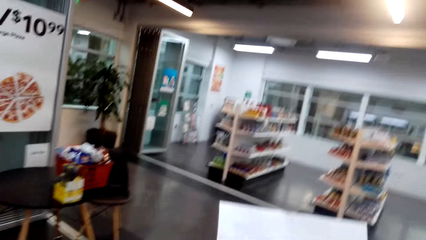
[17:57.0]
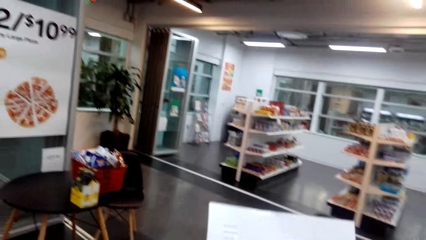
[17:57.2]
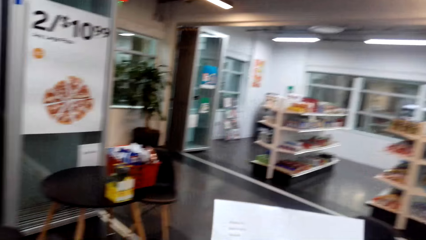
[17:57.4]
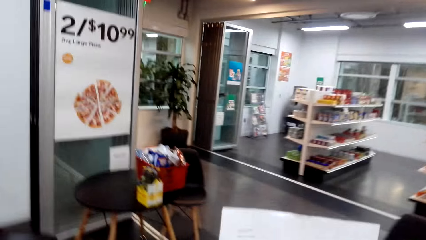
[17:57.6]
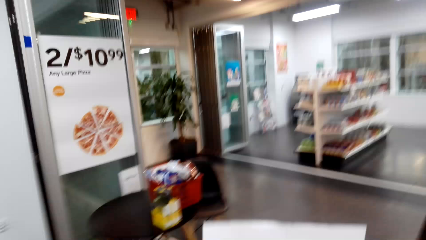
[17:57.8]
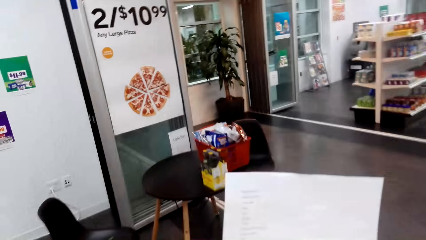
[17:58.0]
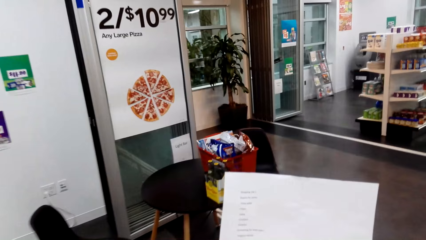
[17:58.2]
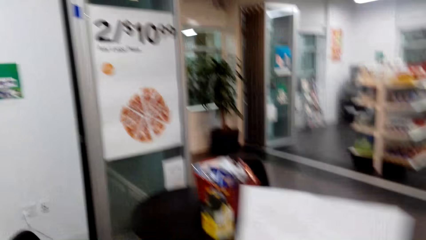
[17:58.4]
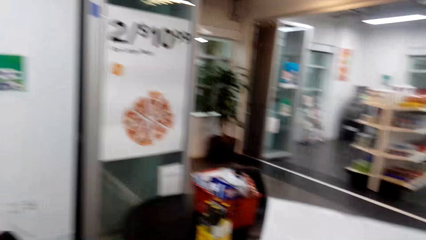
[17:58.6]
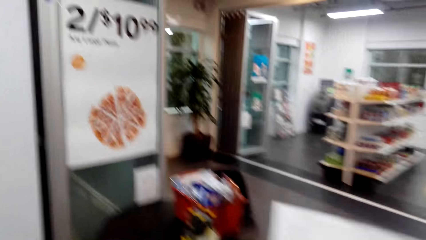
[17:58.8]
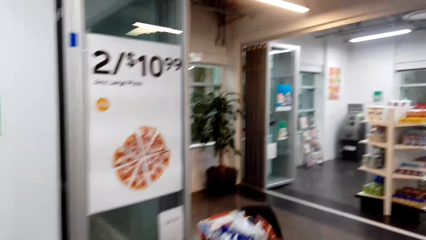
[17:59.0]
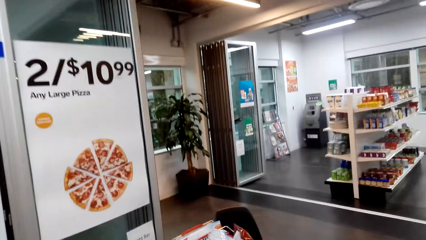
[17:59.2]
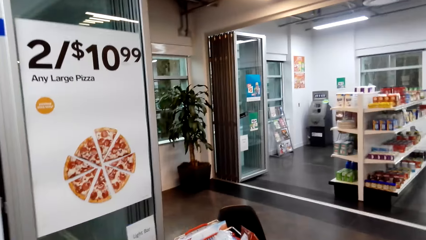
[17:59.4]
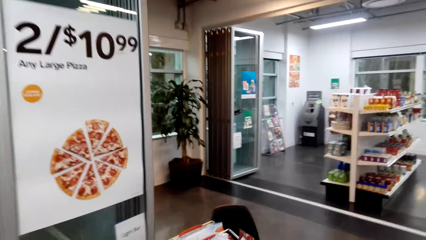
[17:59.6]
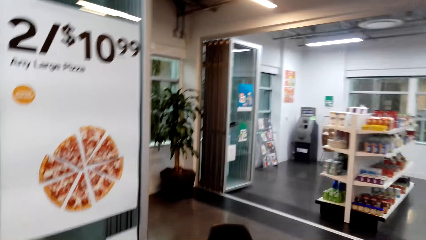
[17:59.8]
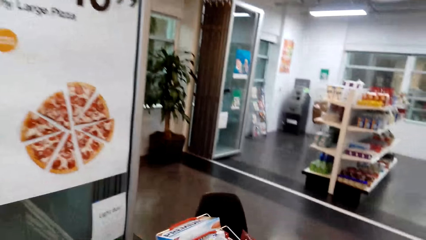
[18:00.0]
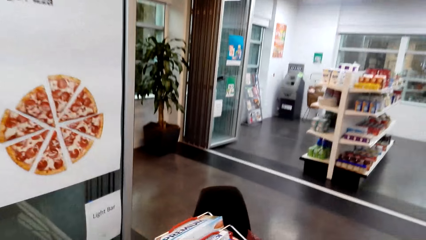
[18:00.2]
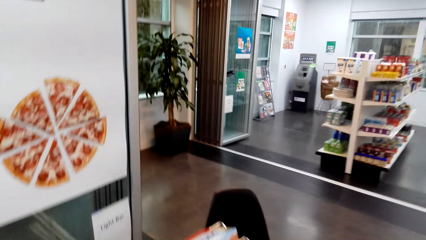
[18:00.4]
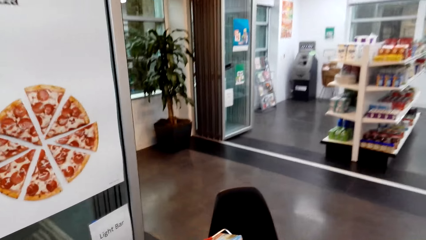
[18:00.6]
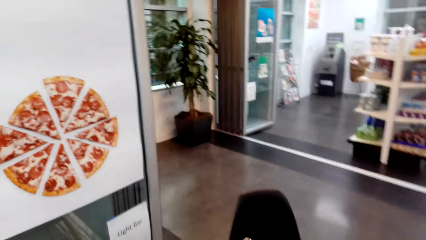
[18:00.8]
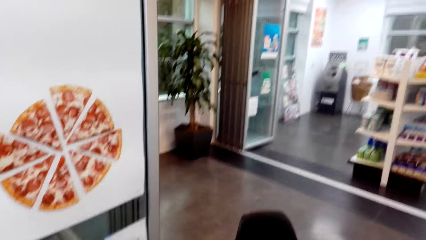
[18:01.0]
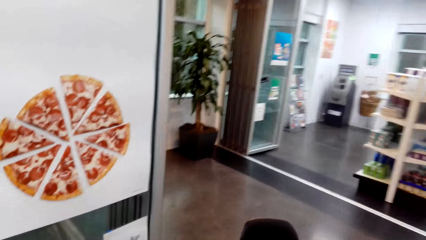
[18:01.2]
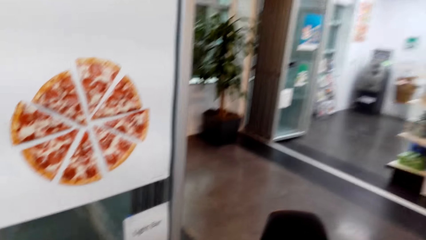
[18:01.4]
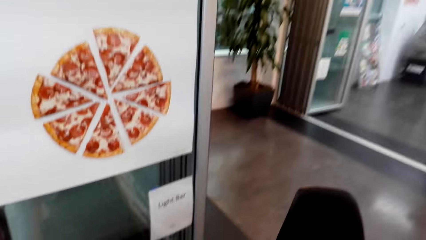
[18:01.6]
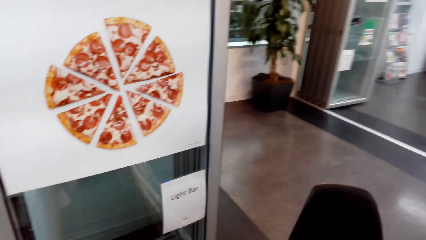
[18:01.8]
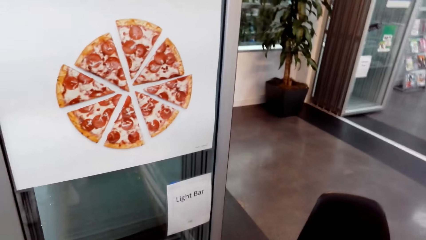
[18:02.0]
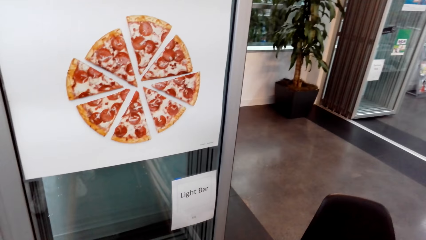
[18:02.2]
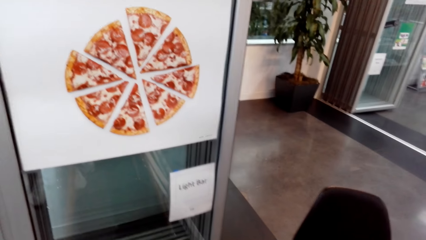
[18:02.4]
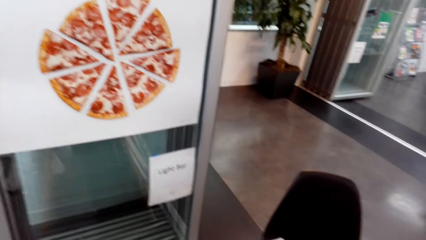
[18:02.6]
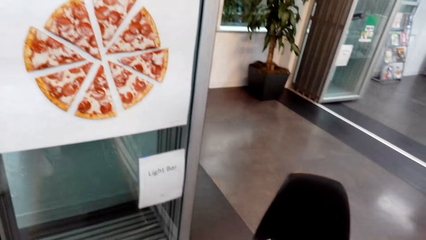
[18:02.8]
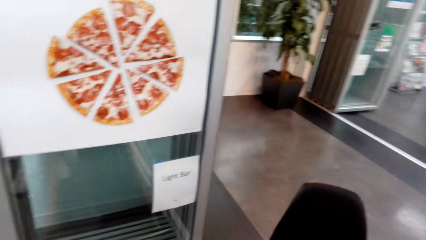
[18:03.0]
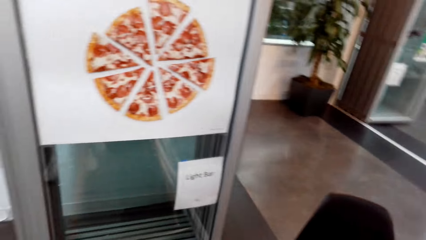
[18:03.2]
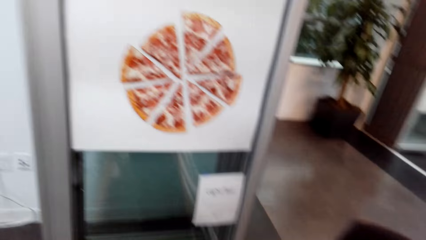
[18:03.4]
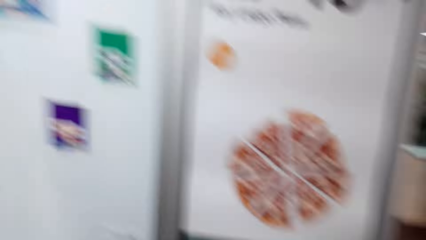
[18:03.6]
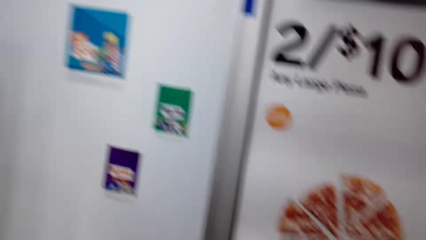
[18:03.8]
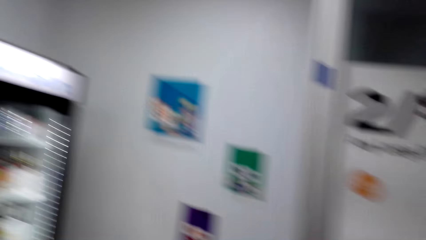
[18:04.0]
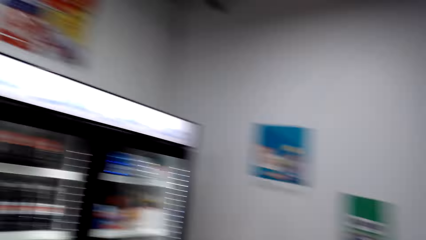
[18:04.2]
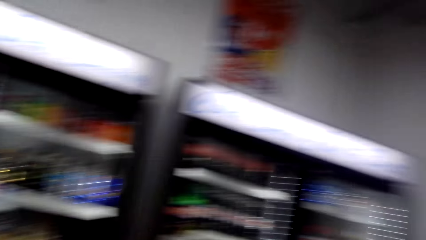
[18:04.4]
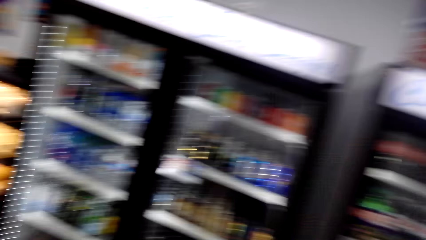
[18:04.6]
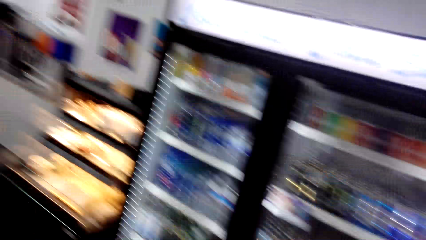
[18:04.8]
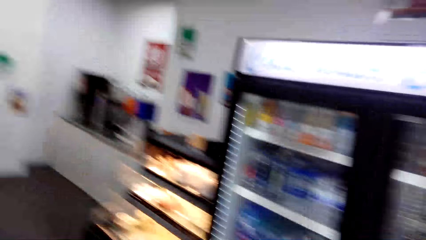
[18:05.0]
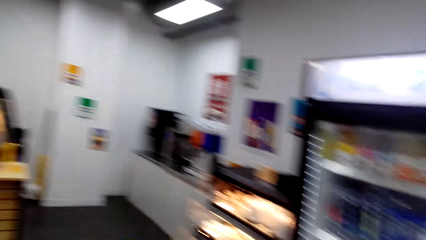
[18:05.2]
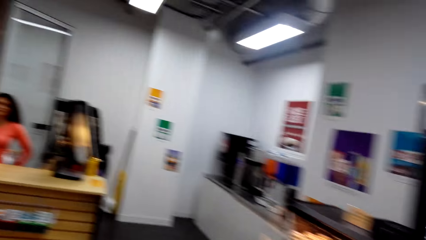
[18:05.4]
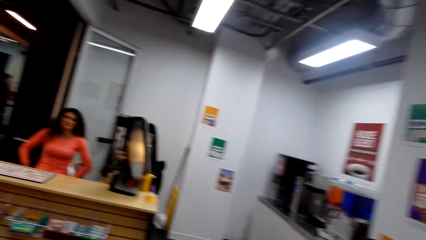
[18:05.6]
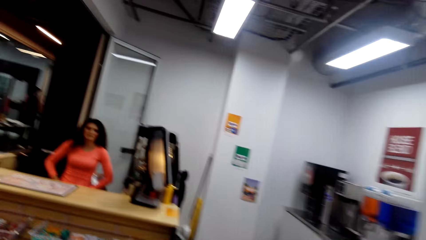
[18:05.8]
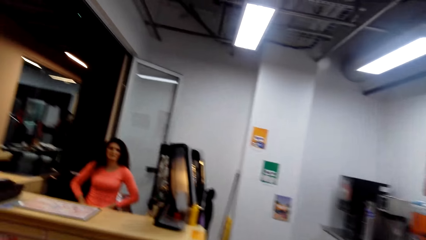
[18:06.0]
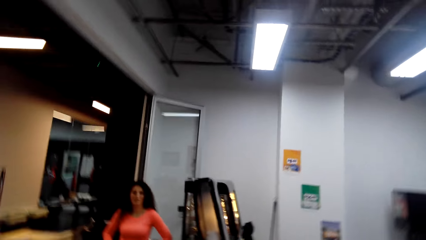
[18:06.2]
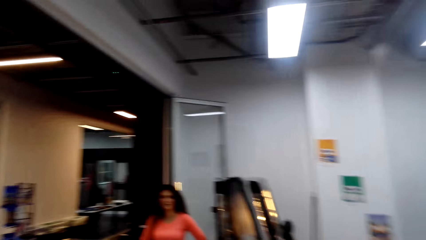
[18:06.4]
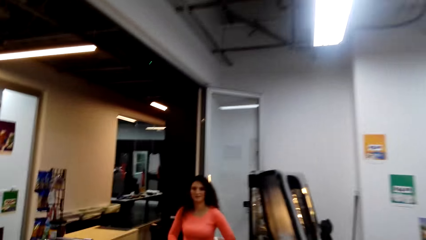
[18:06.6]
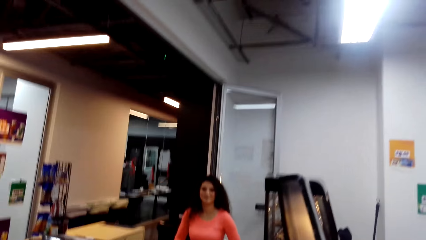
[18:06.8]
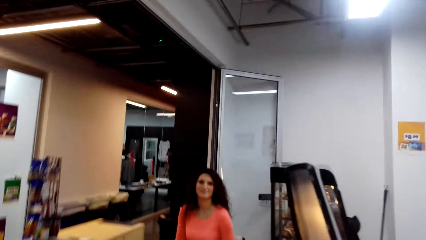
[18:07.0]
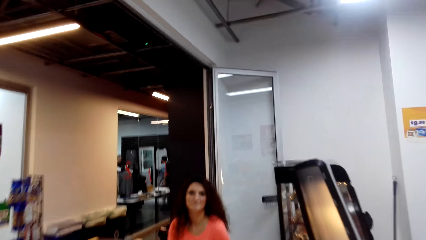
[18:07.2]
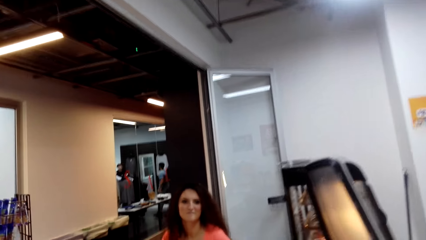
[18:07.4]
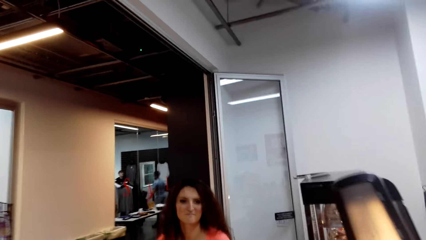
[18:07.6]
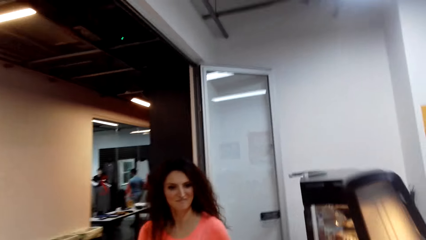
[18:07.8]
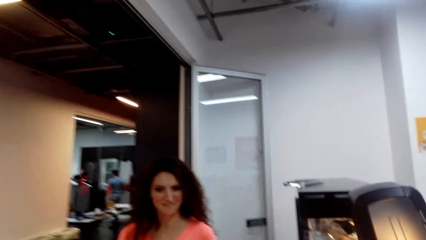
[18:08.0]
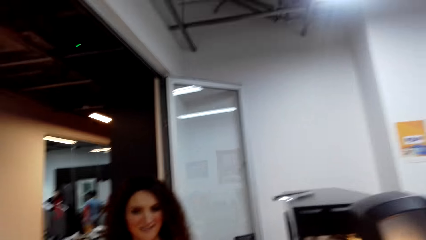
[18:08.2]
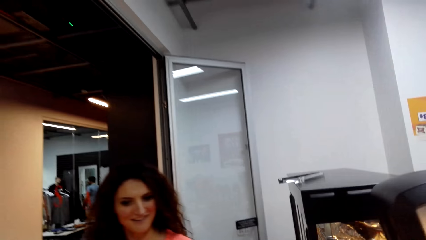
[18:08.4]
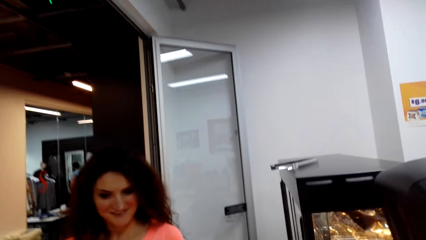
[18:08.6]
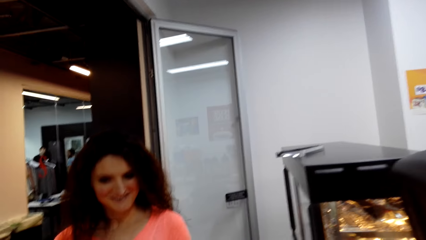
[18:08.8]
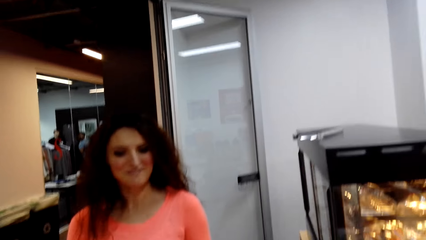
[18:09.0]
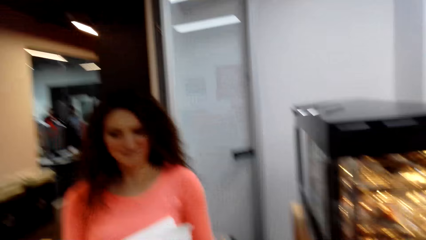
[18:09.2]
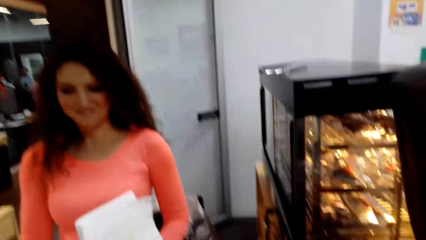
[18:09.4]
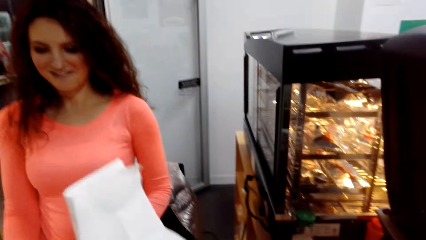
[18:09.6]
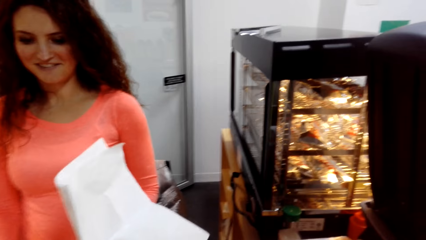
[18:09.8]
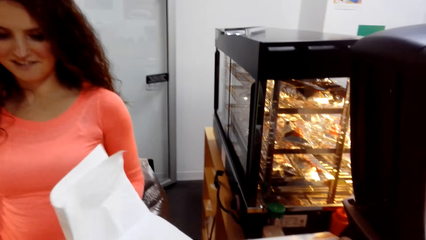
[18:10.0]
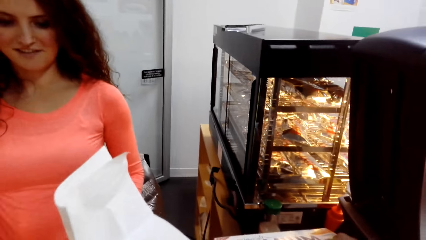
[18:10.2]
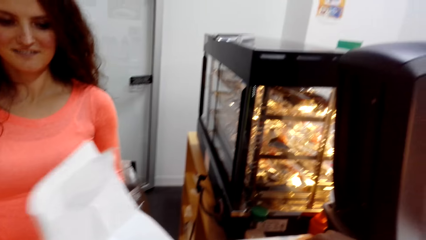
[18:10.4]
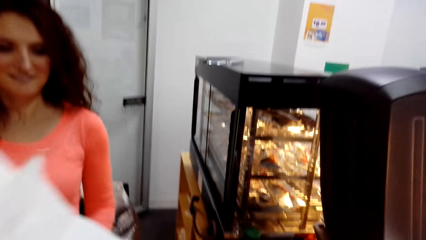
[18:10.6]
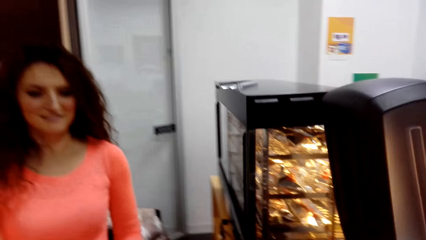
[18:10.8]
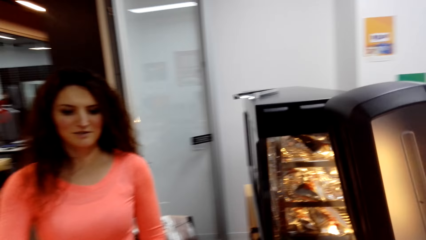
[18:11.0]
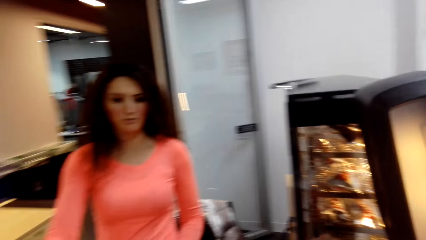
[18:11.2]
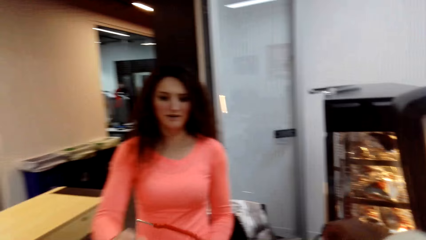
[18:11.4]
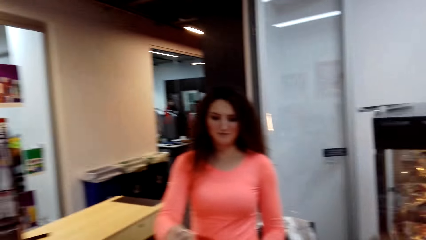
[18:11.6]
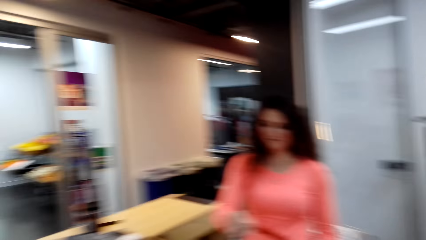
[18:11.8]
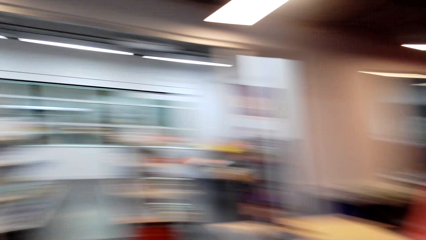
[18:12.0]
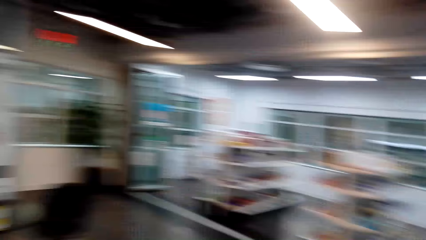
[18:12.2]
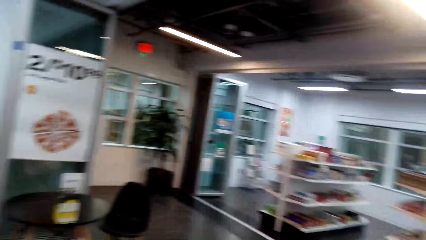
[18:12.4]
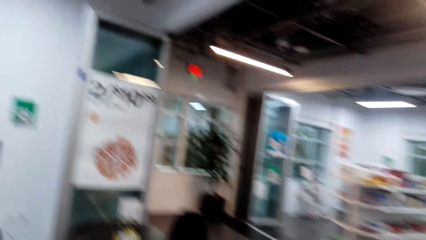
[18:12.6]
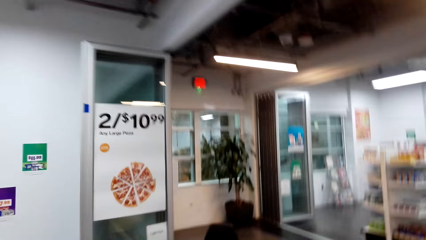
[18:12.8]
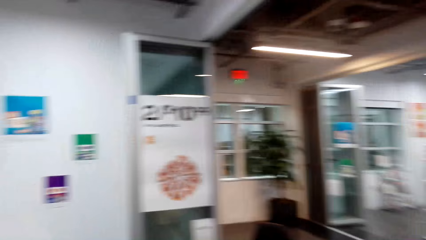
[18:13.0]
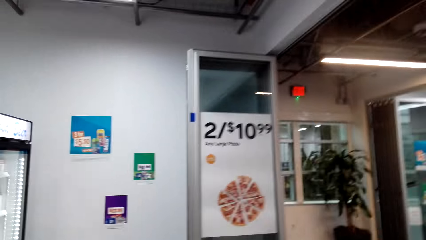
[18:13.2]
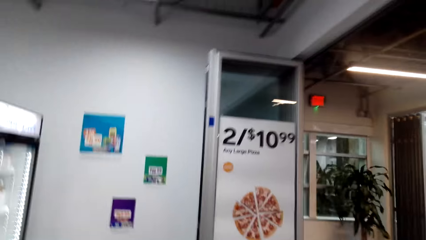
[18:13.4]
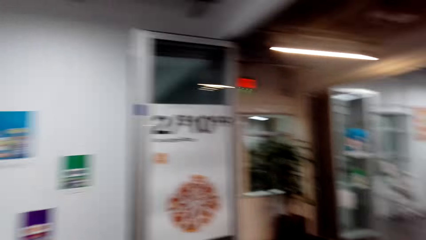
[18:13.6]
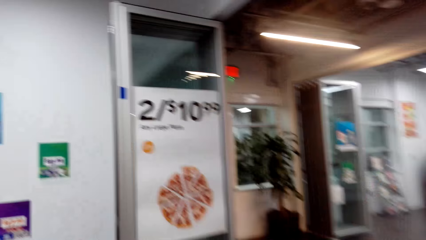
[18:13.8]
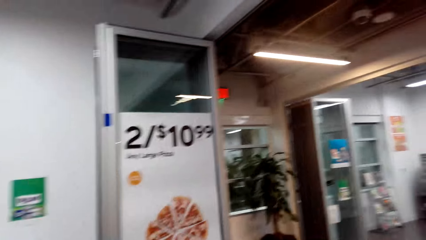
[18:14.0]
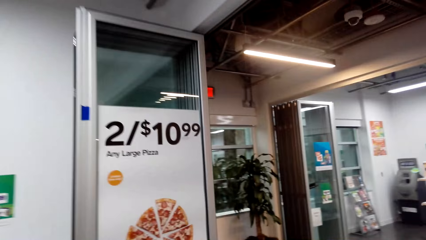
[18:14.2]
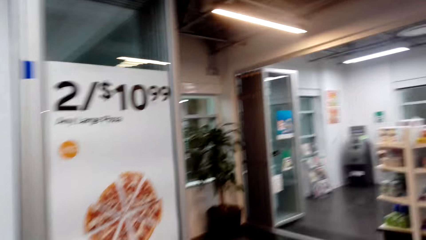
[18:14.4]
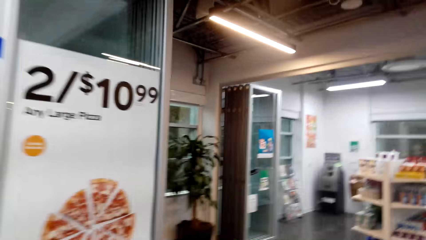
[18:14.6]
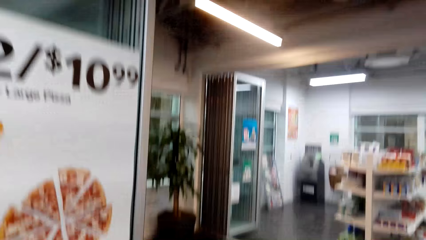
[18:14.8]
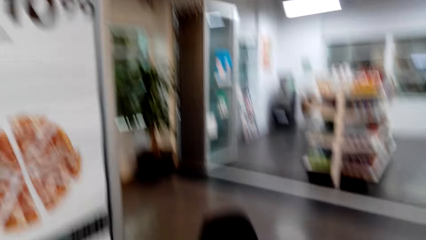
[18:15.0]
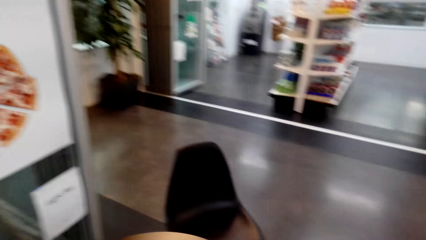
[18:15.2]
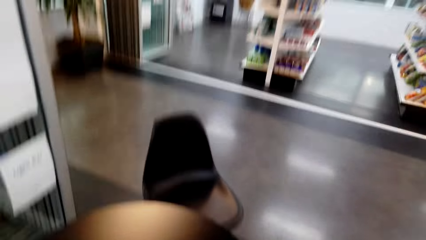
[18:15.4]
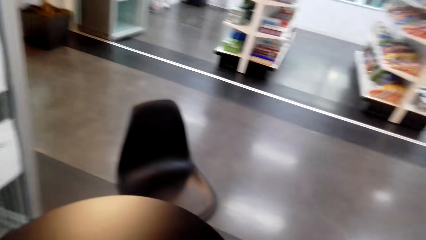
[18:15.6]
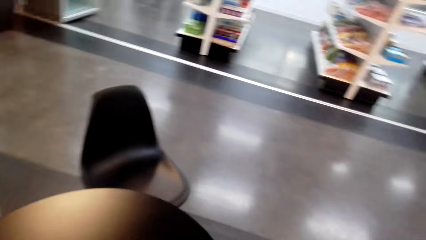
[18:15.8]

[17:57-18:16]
The camera wearer holds a paper. They walk while they read the paper. They turn to the side, turn around and walk around. They talk with someone. They hold the paper. They turn to the side and walk around.
